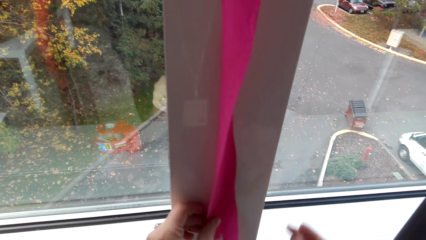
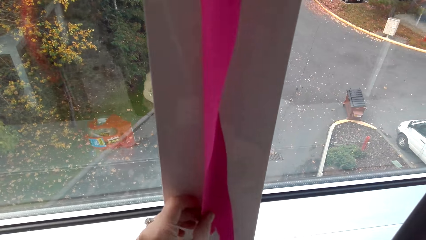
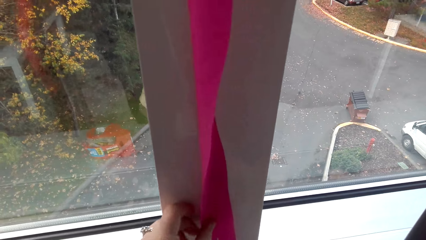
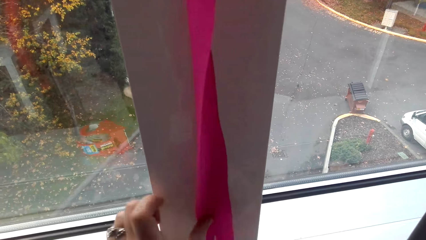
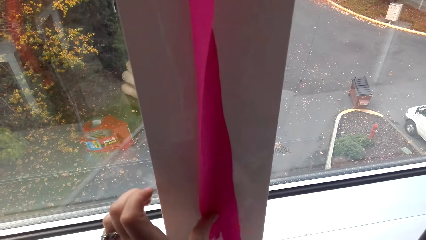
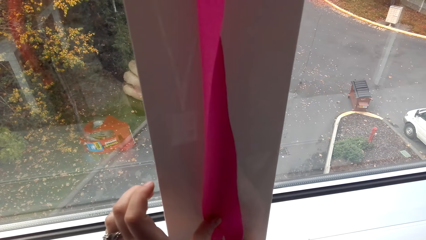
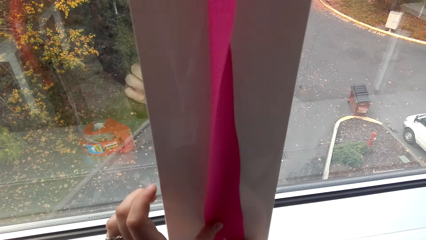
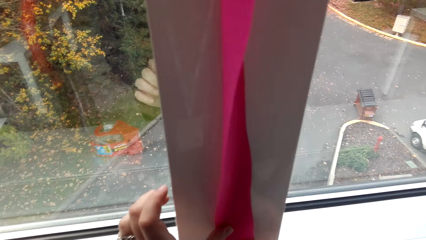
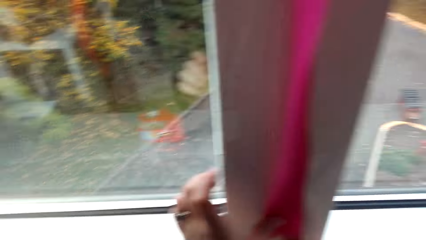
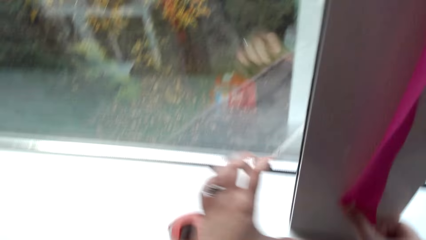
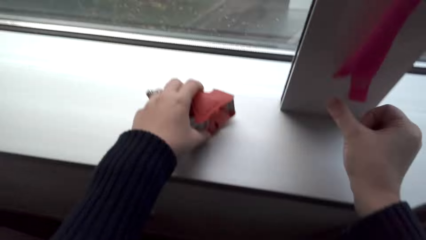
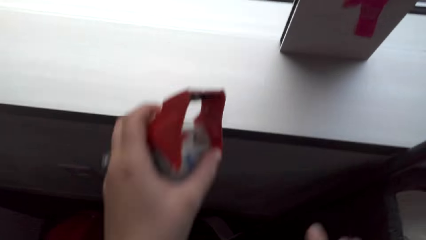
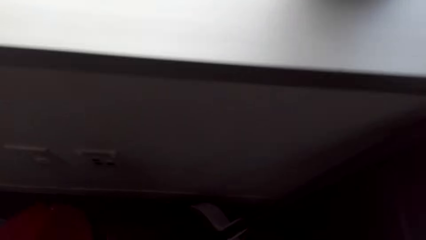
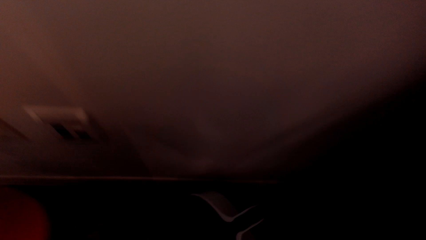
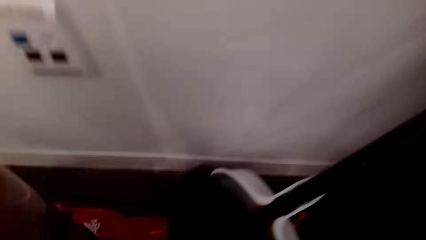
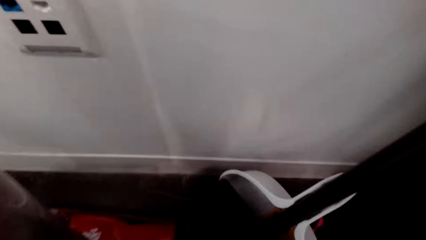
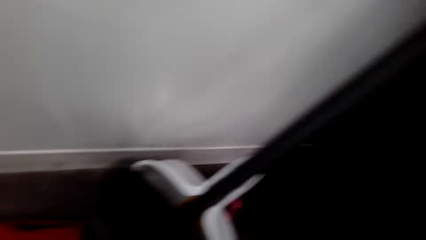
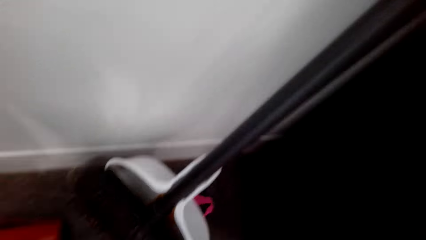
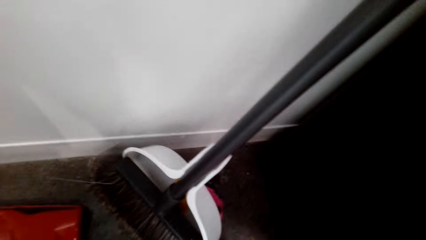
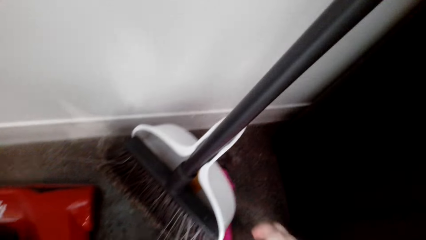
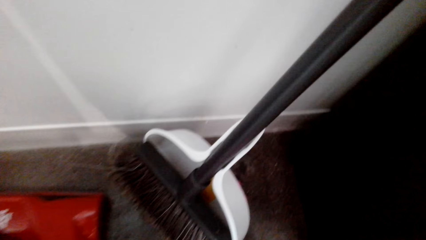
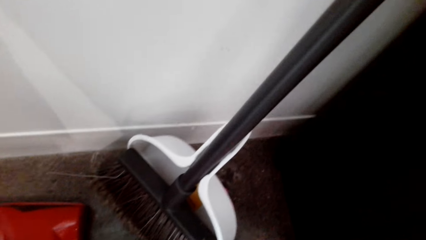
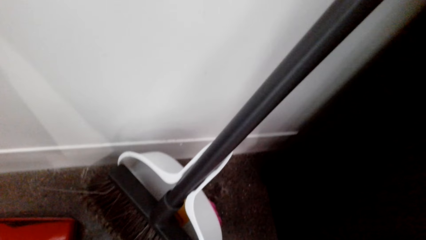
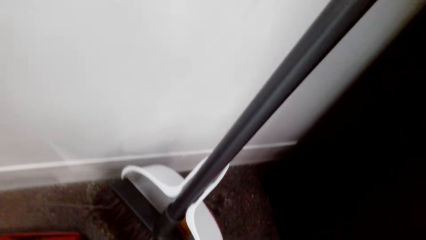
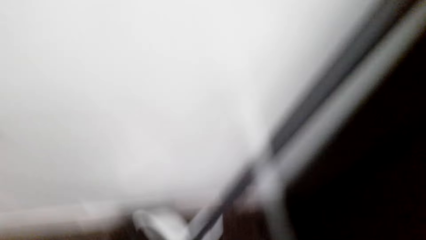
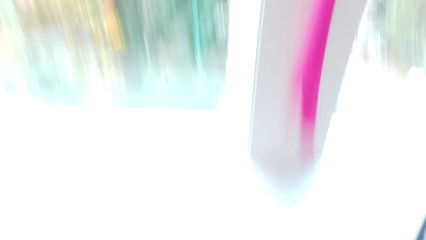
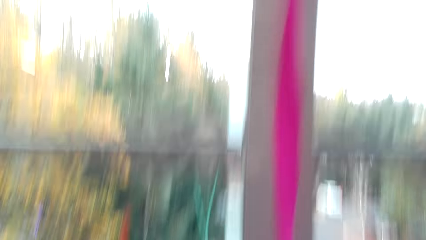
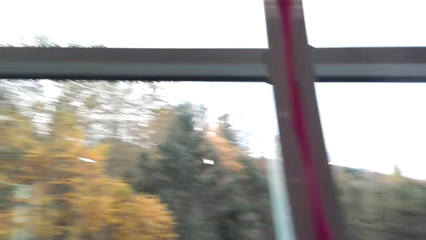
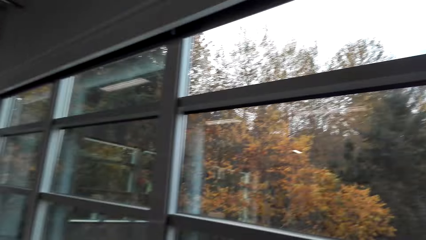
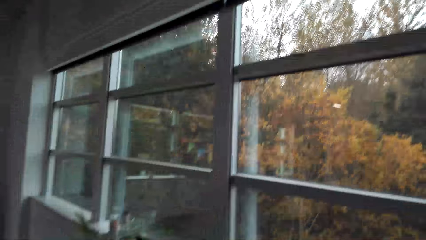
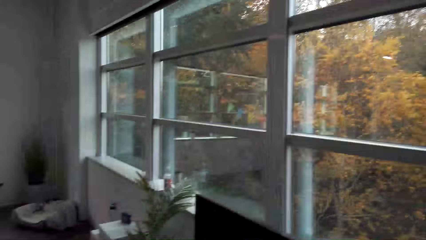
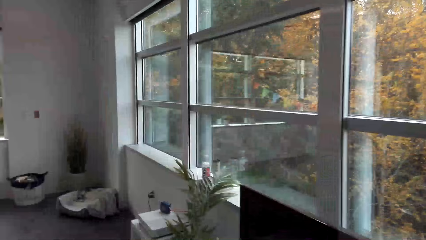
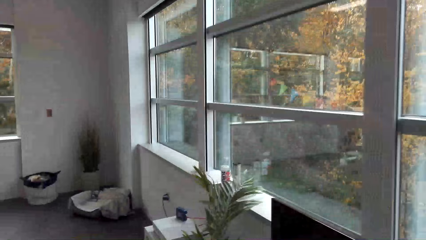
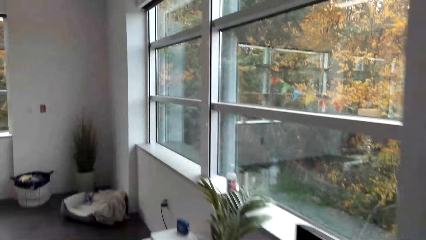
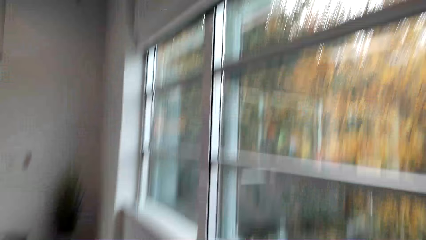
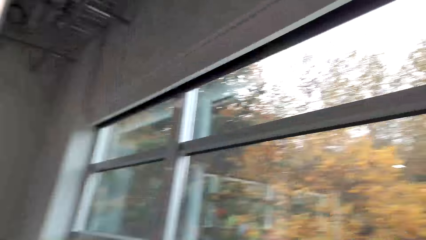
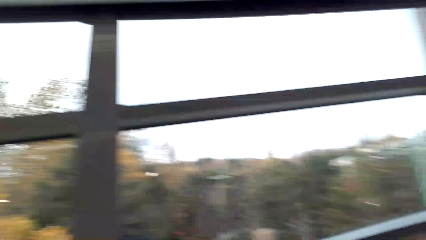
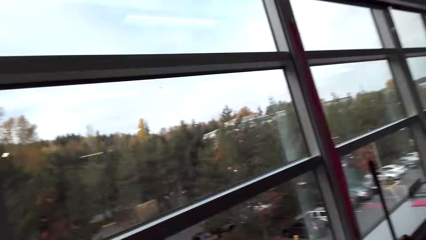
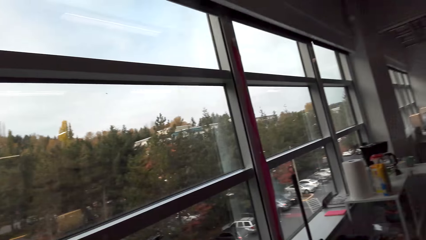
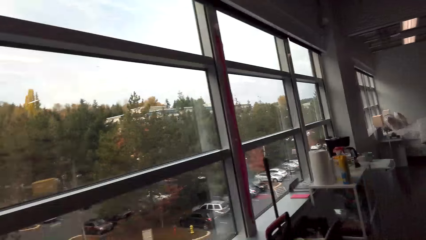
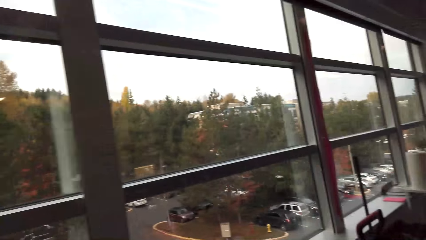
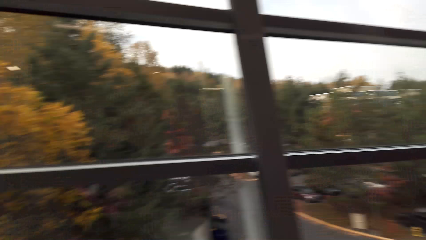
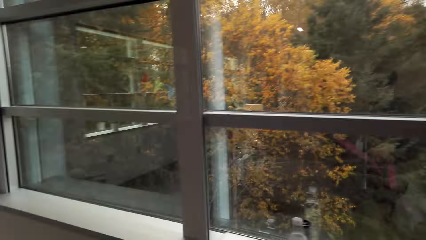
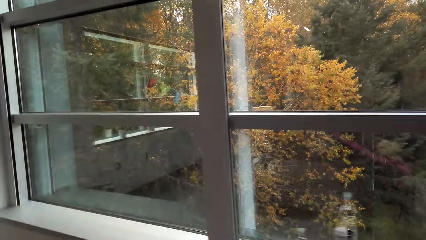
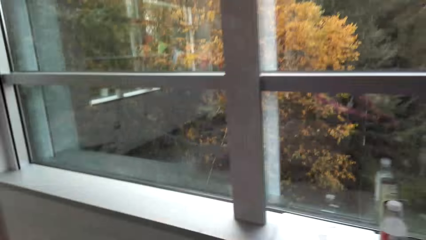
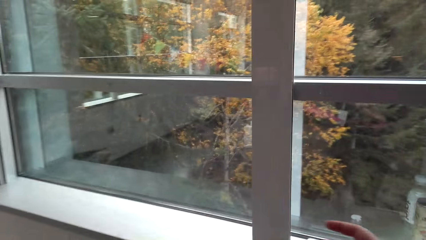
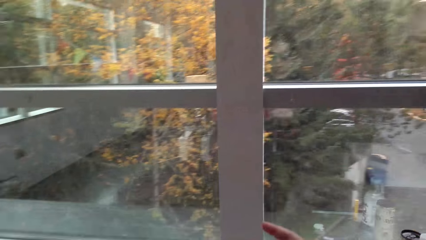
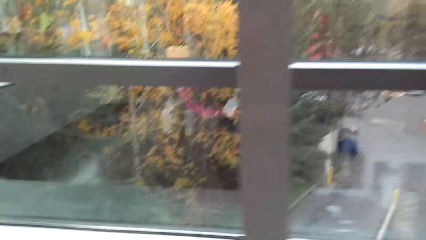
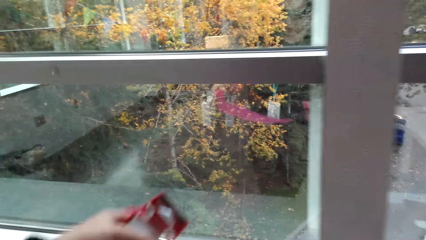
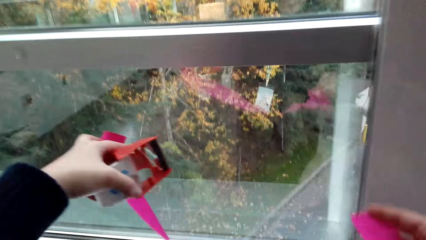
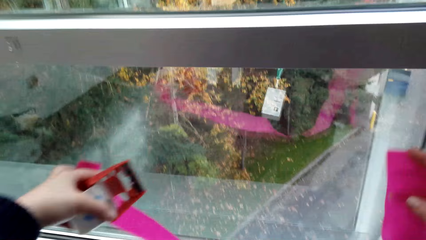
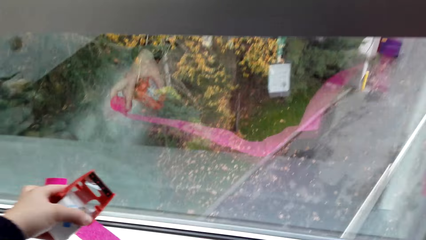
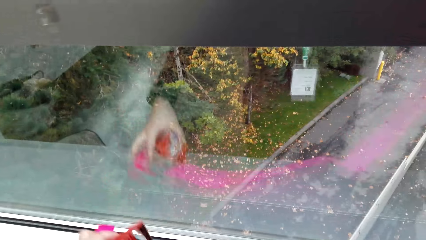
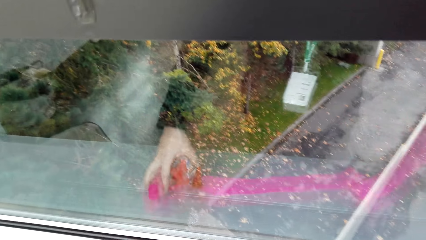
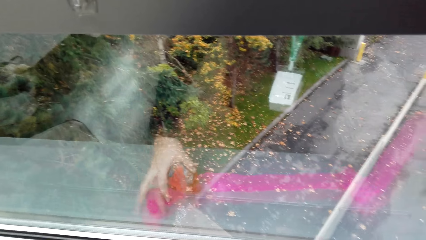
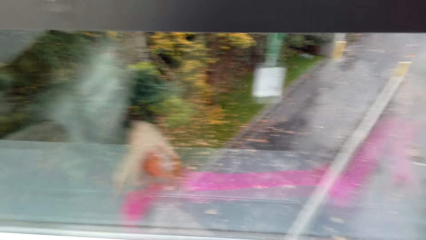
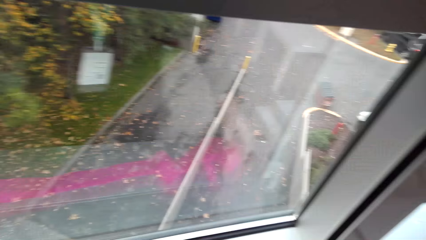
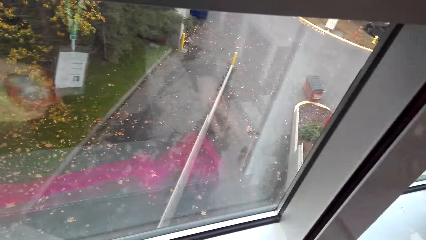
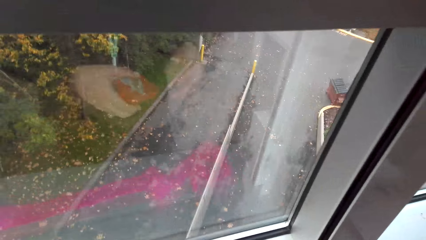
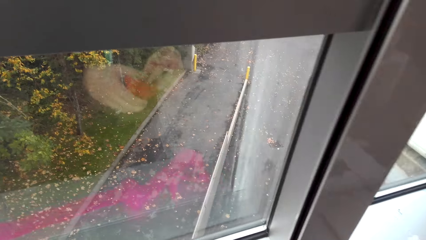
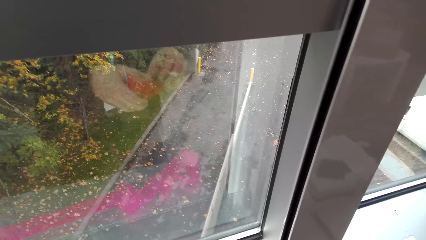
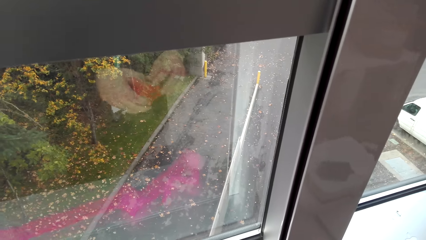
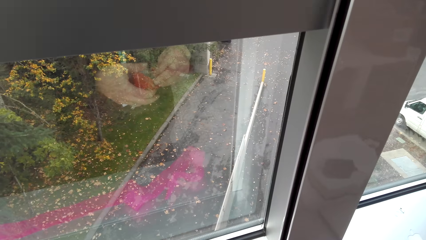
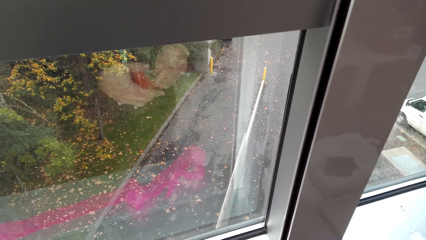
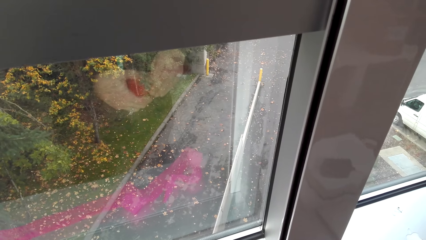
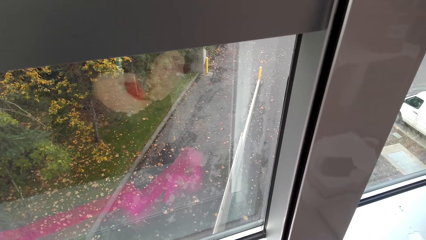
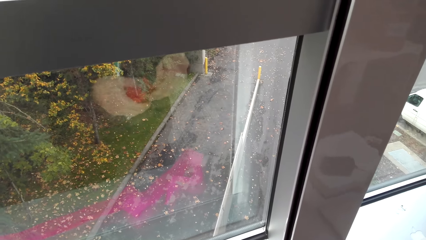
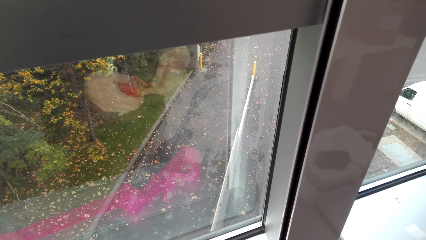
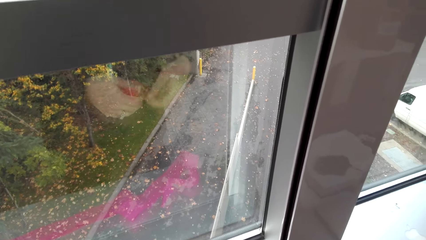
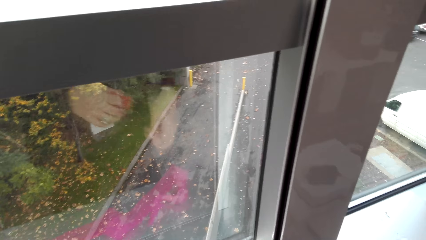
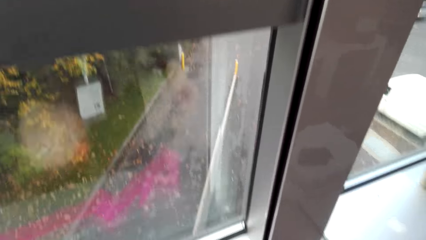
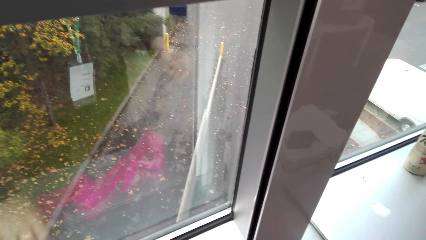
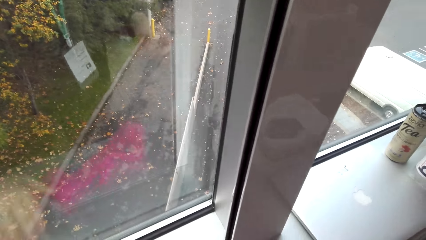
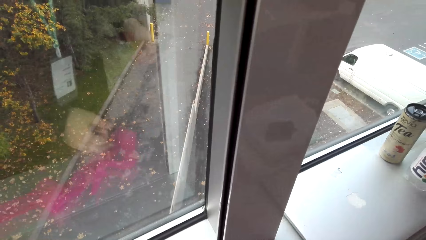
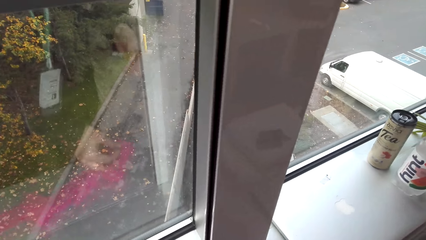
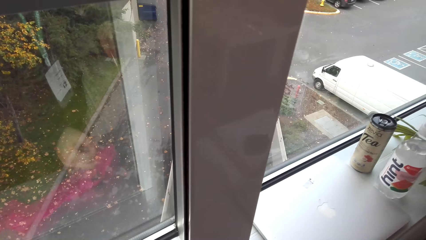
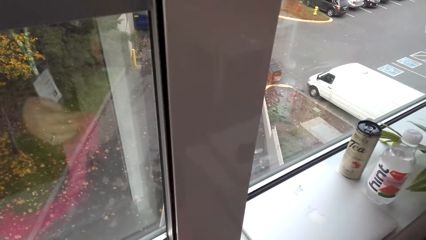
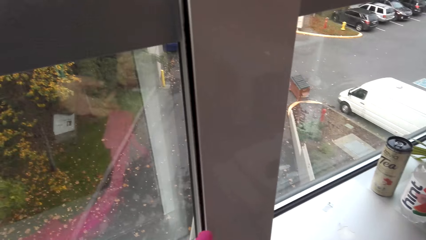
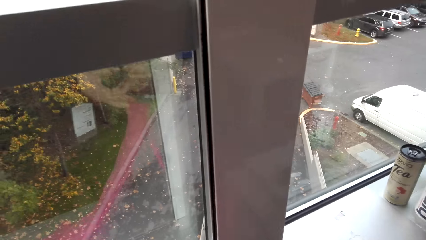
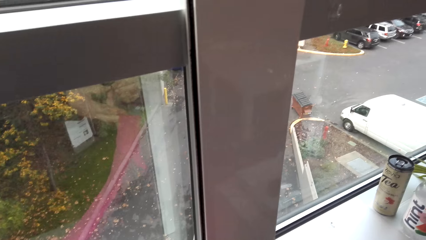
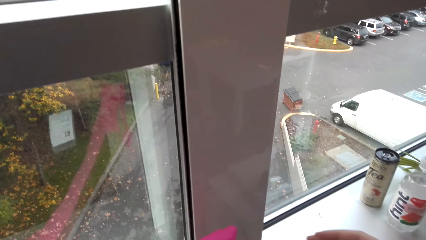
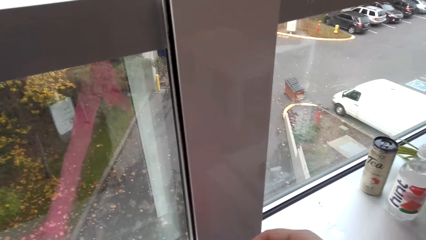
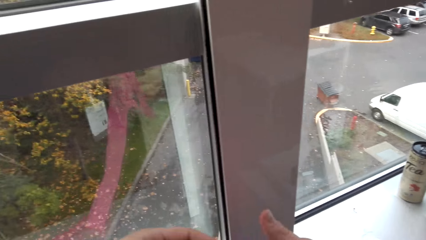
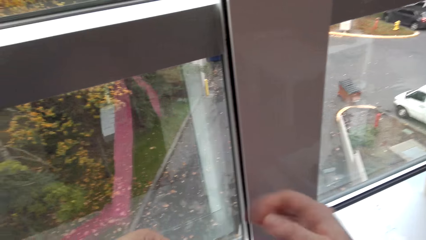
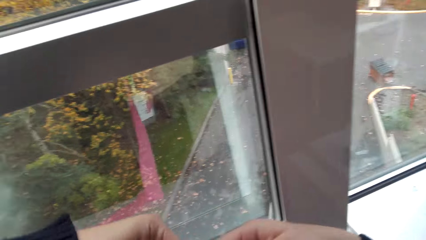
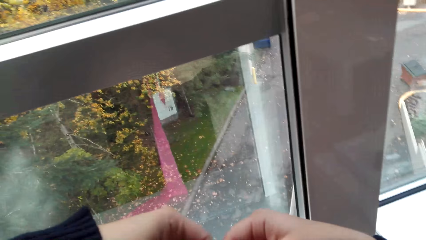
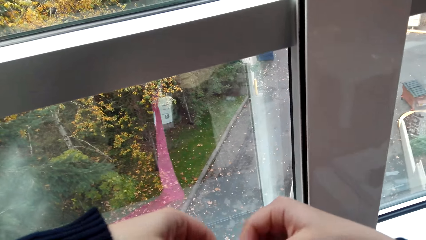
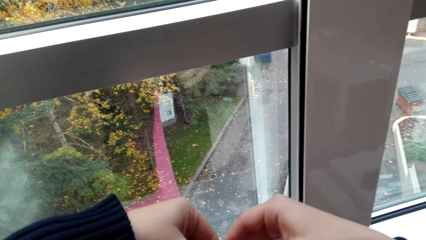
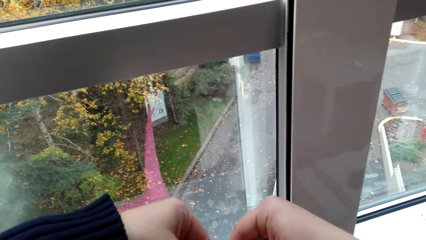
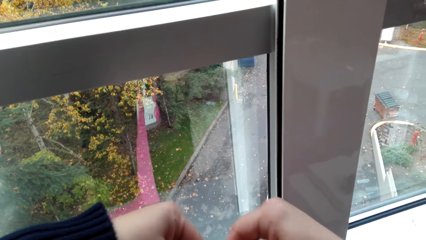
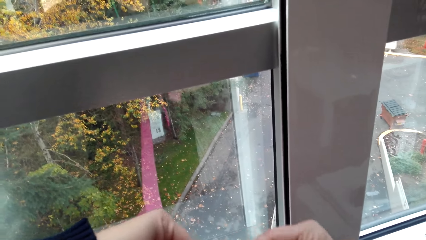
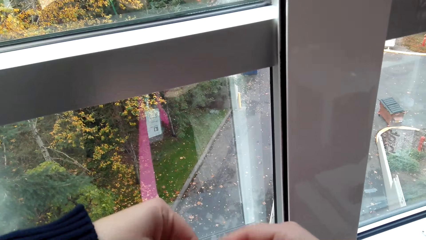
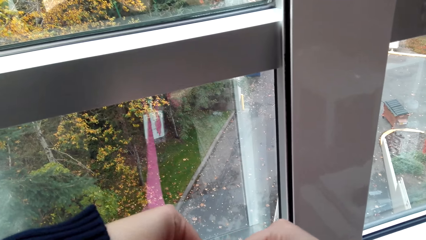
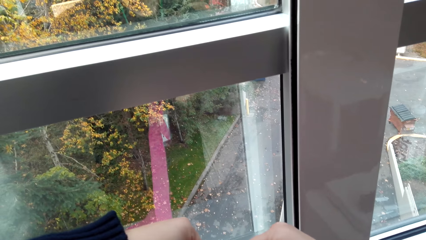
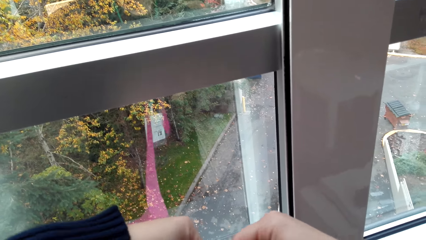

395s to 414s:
The camera wearer sticks the ribbon on the wall. They pick the cello tape. They move around the room. They stretch the ribbon. They hold the cello tape on the hand and put the cello tape down. They roll the ribbon.
